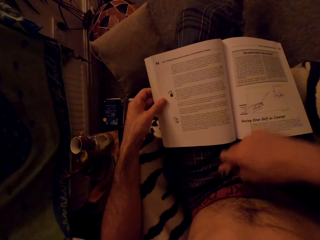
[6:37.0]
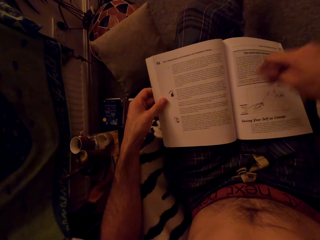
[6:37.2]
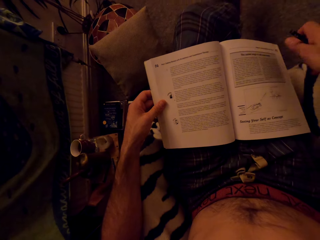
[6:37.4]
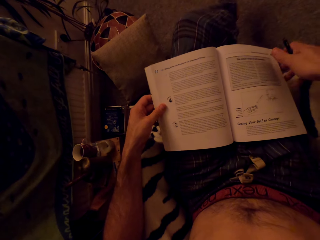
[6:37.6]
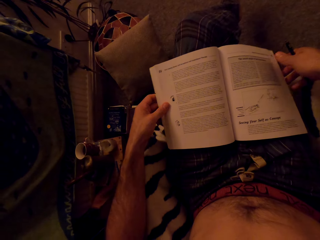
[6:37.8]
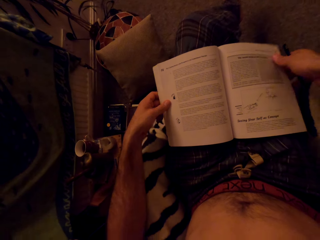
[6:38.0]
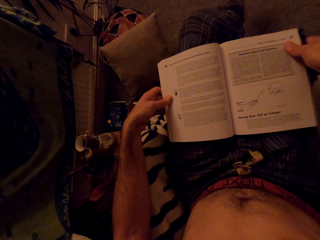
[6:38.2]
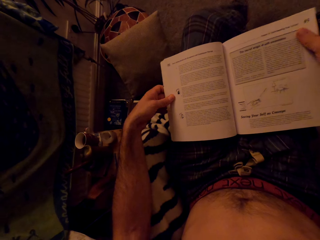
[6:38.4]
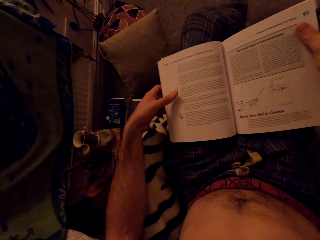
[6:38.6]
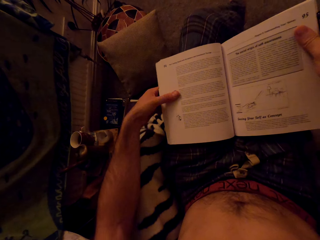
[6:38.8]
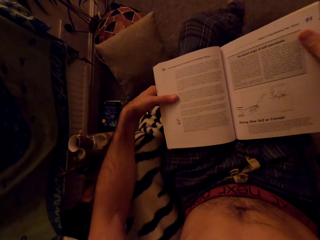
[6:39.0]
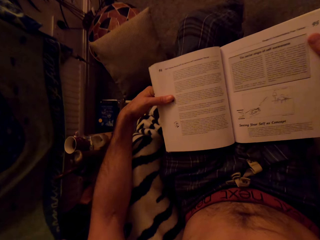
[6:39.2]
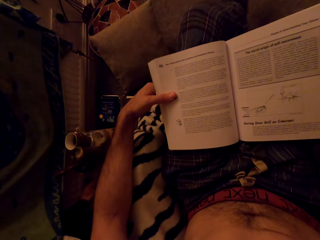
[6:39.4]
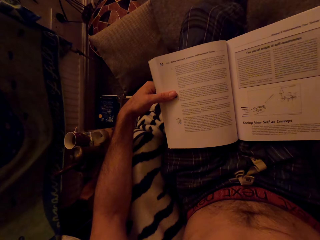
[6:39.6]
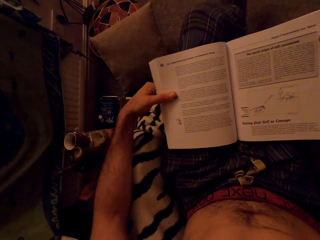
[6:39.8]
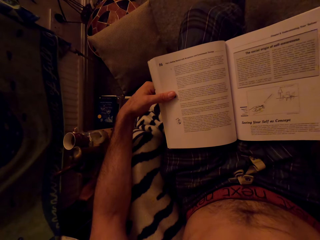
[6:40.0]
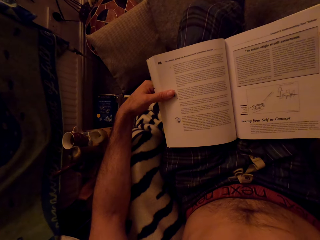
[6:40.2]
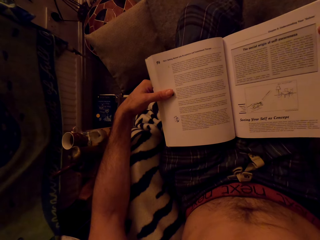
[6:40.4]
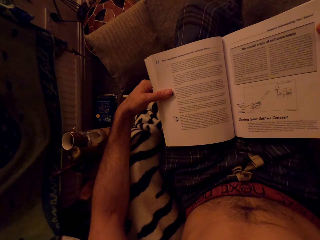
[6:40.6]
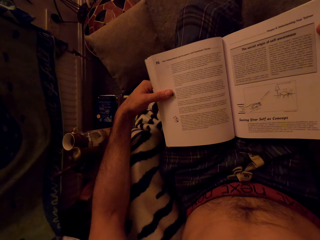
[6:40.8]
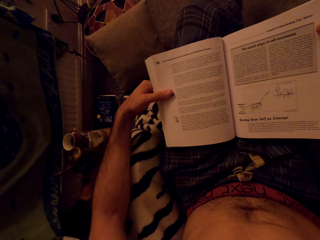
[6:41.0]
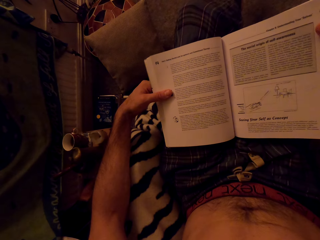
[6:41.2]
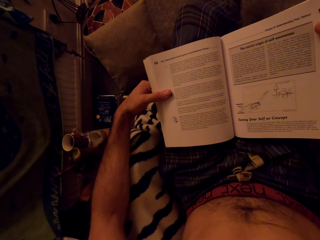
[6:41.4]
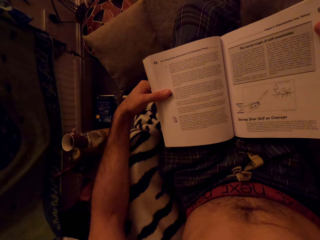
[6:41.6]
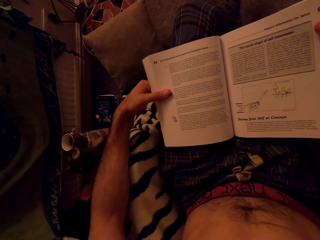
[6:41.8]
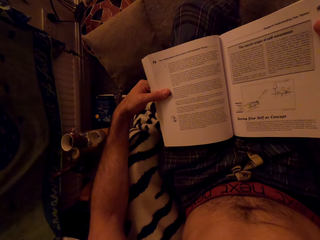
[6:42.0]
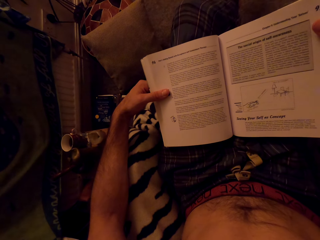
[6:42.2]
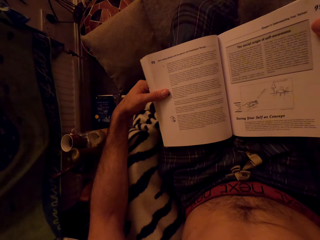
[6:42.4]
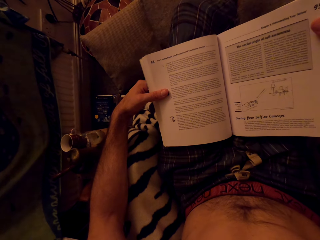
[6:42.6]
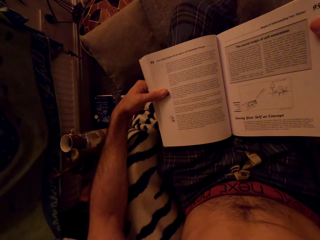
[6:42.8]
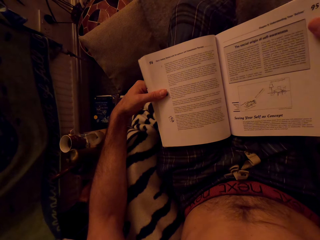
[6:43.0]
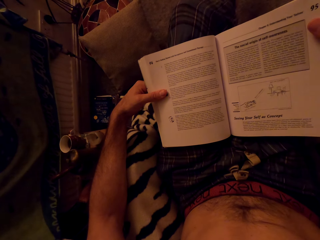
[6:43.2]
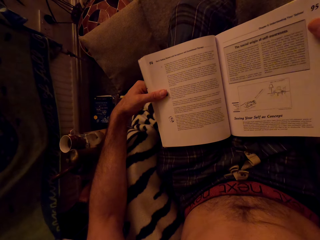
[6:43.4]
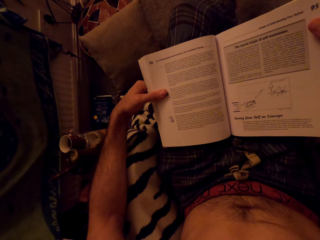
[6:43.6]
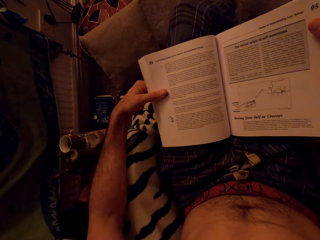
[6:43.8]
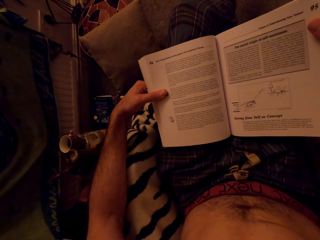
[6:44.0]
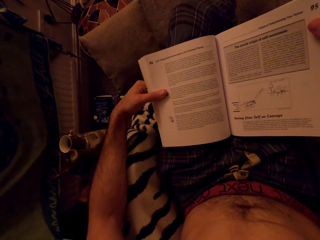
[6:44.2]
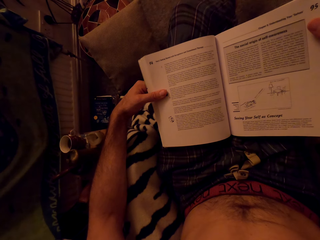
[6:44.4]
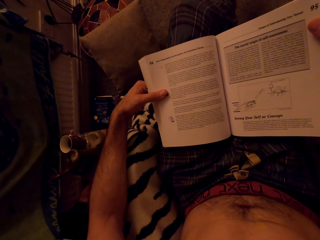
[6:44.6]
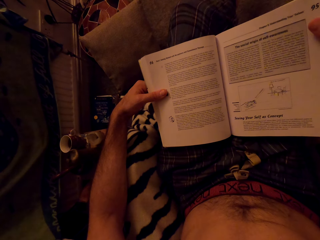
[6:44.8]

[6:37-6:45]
The camera wearer holds the book with the hands. They read the book.

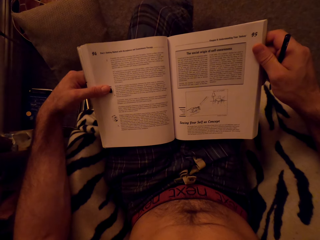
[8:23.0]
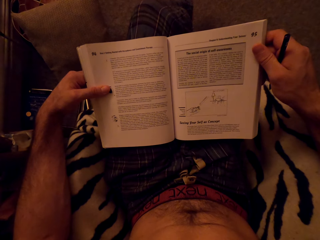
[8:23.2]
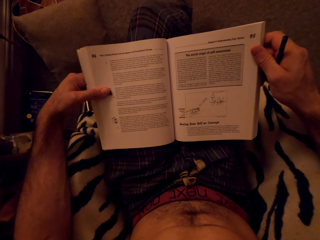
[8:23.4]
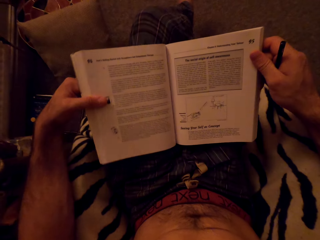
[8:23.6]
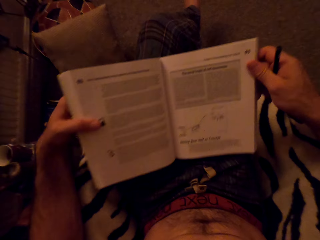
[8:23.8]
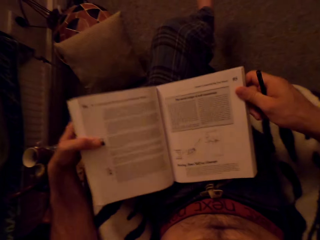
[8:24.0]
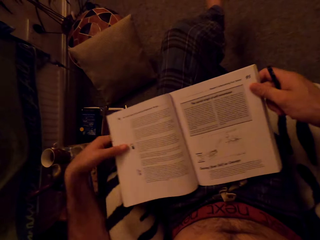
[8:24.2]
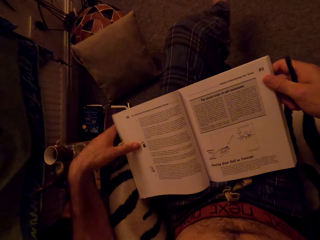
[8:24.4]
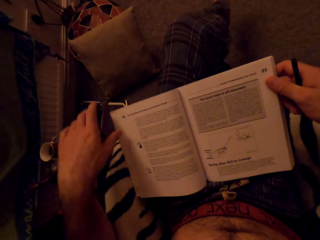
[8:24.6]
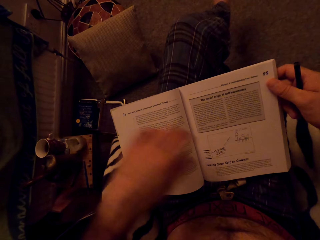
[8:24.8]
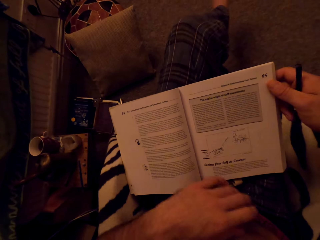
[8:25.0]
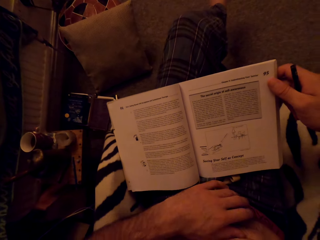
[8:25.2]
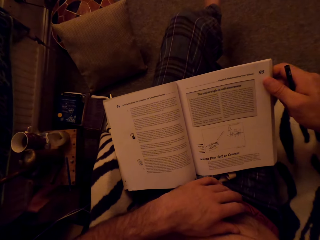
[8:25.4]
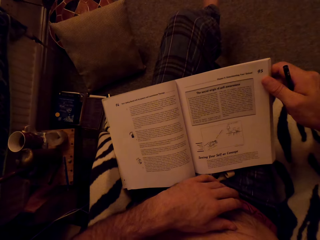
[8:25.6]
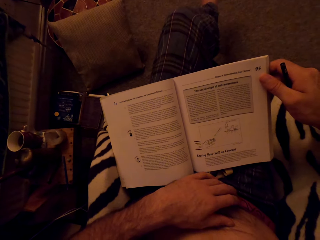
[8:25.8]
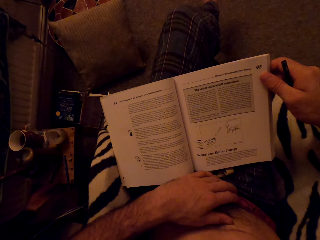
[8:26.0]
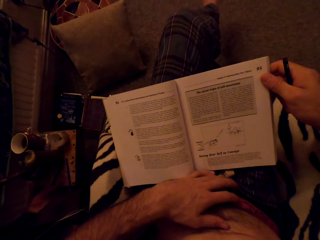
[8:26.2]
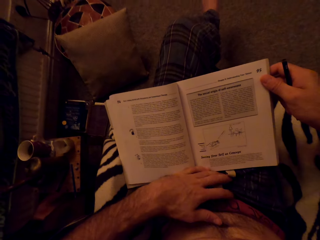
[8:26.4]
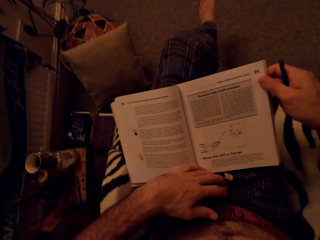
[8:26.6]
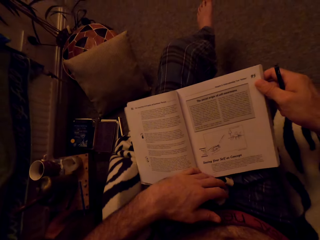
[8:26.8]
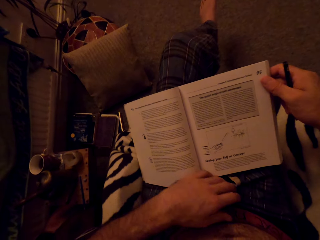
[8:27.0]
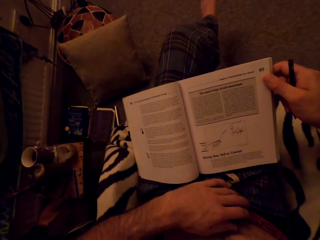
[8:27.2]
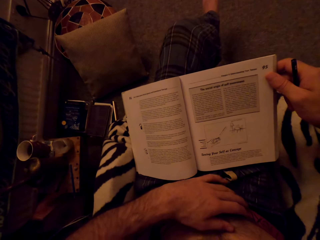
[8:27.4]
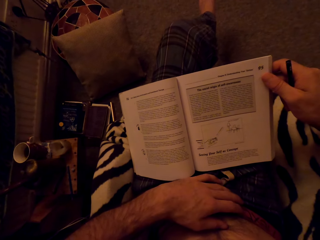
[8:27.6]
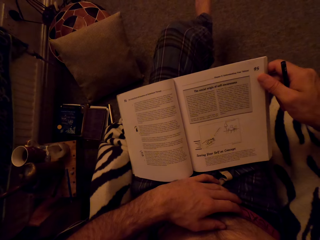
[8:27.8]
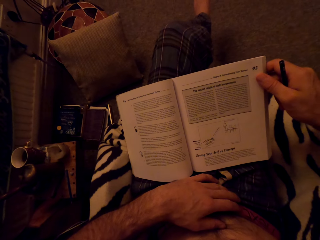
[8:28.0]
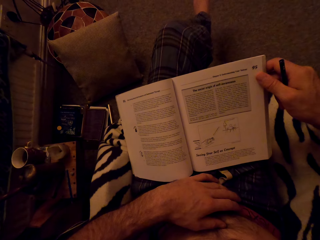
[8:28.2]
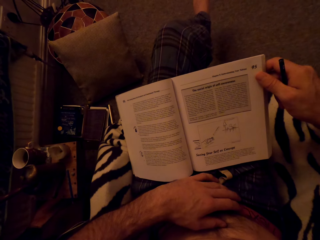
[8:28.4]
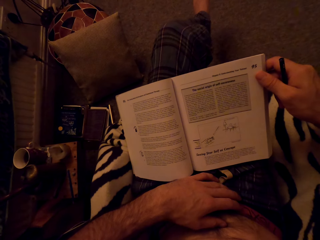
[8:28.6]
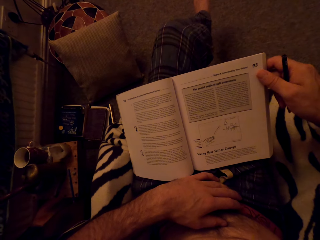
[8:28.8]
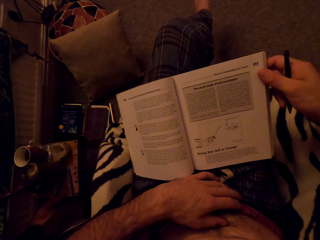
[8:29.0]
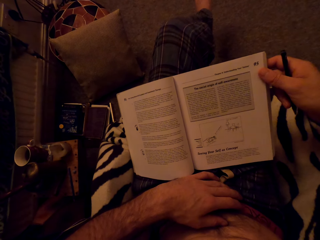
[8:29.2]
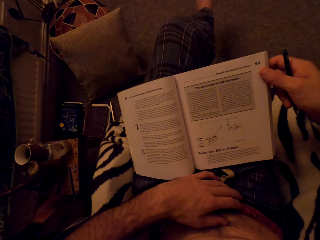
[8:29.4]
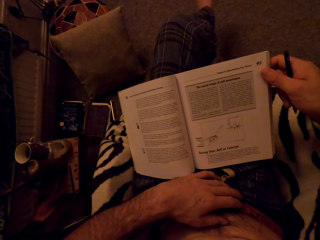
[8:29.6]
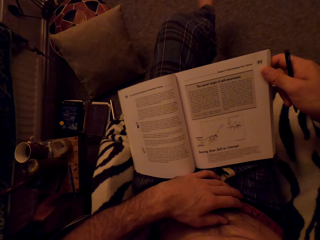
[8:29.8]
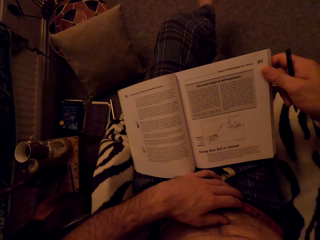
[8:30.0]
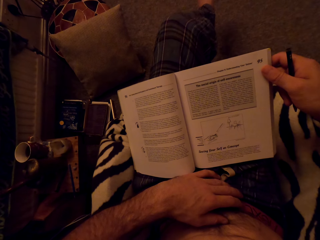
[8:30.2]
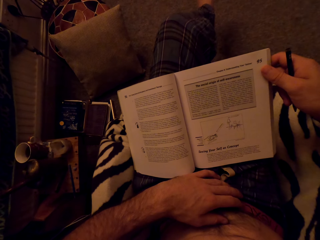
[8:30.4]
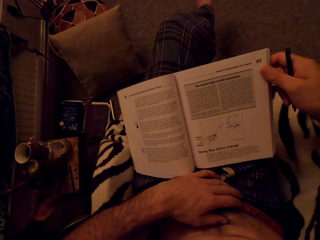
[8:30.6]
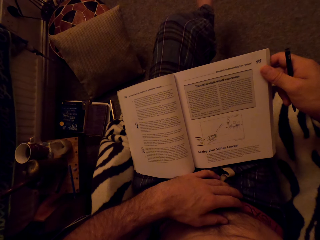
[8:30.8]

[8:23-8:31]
The camera wearer puts the book on the lap. They put the hand beside the book. They read the book.

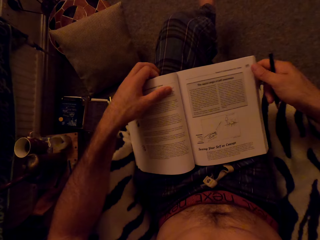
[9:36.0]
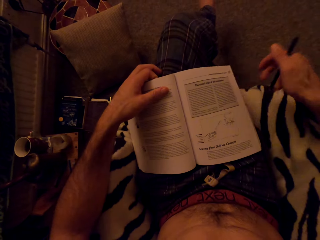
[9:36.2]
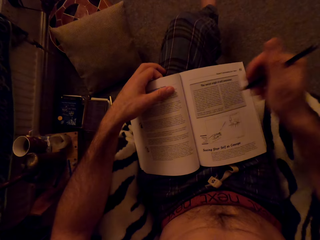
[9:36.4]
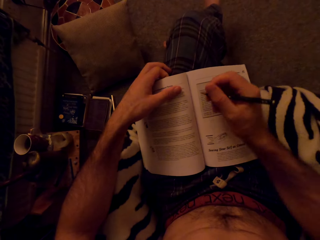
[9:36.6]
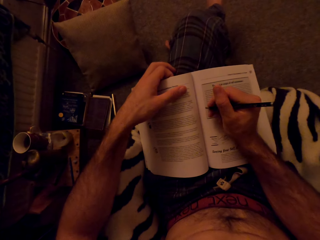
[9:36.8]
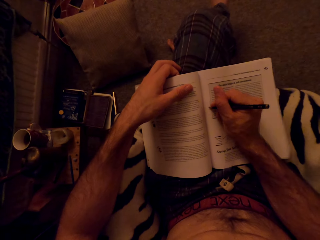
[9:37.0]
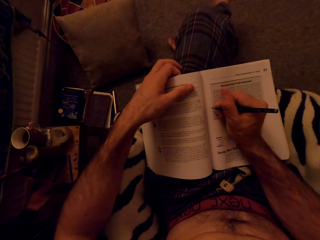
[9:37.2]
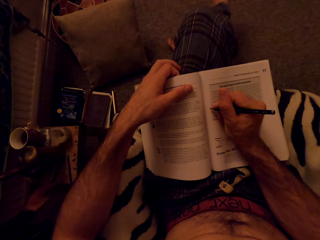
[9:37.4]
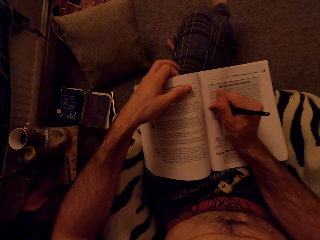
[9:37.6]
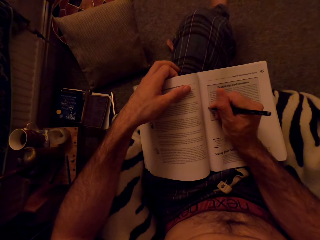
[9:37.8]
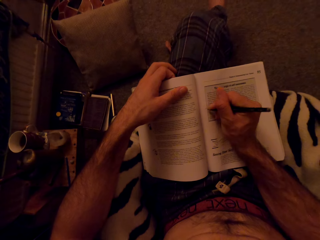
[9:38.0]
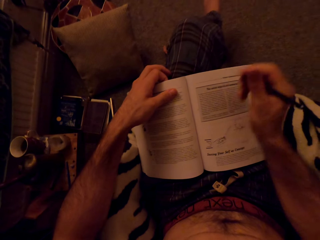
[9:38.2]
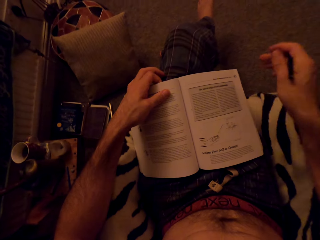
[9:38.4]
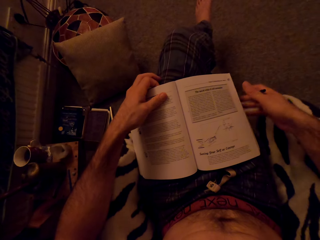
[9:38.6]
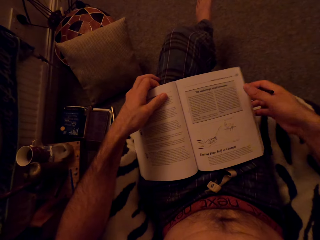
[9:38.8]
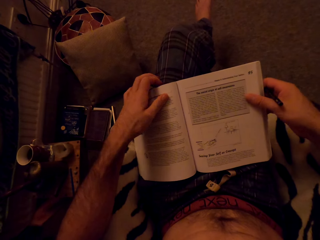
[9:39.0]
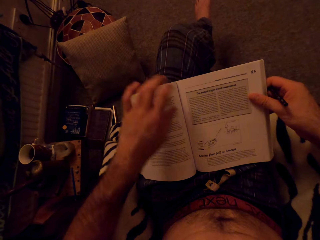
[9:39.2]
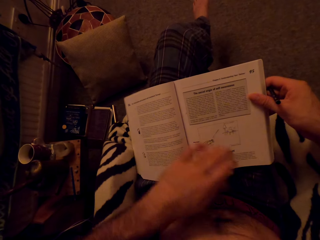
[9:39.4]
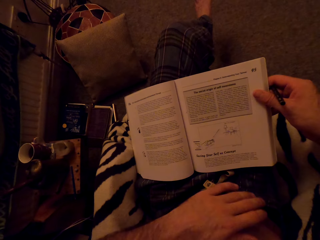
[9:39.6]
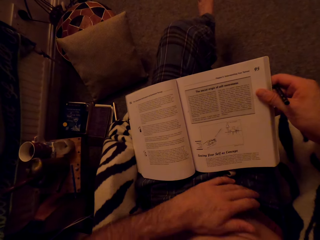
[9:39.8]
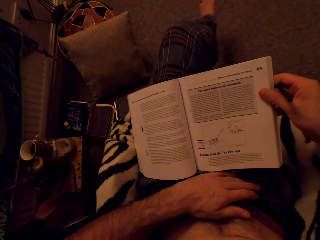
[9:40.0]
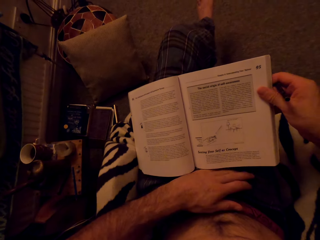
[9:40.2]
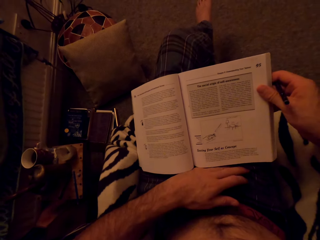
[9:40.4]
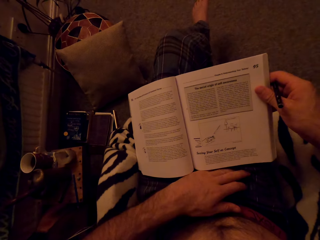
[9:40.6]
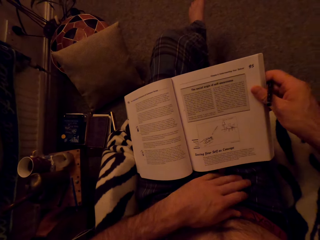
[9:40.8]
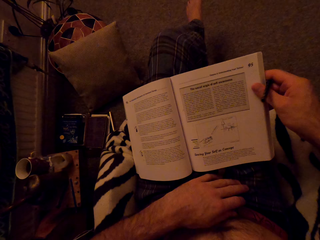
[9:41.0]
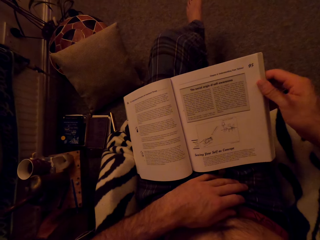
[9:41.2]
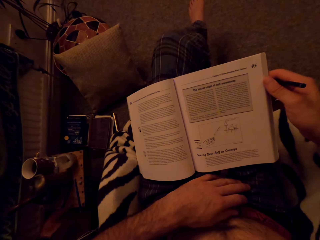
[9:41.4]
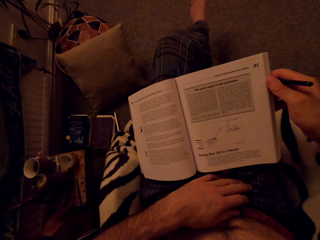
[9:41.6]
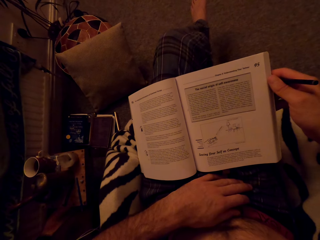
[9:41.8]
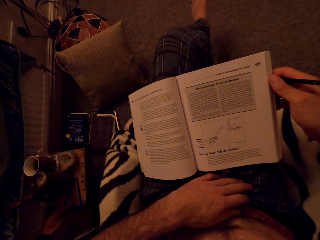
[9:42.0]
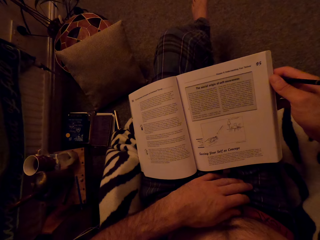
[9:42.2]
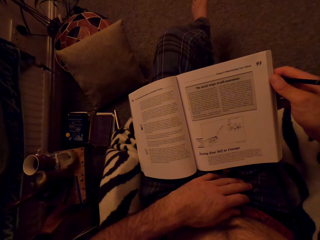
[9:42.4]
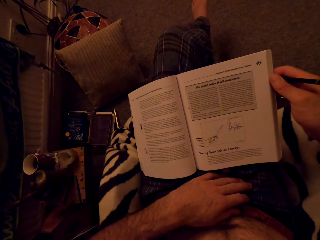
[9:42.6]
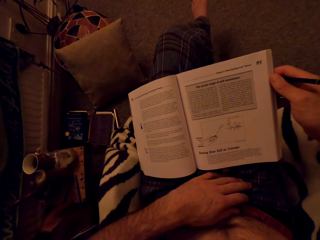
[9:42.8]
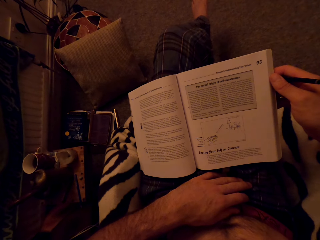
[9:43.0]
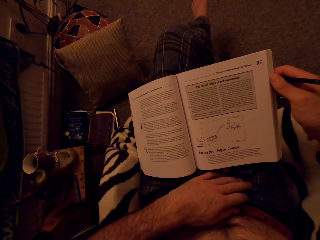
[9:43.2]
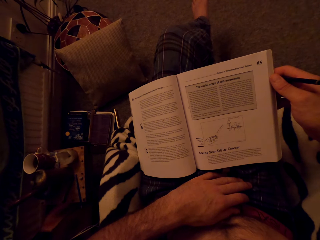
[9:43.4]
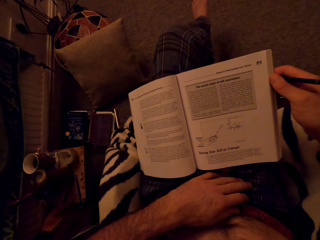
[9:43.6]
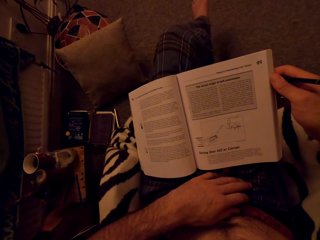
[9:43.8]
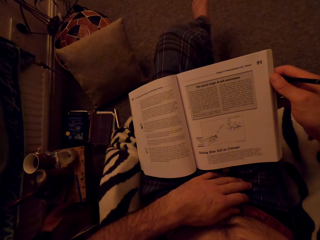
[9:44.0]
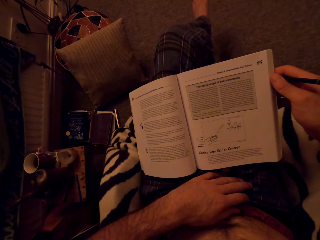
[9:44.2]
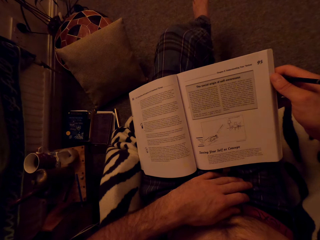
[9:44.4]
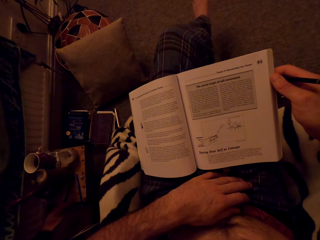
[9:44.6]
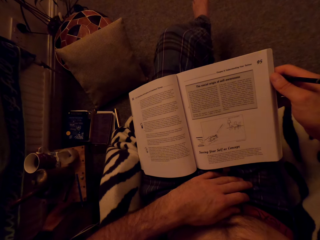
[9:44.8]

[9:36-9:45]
The camera wearer writes on the book with a pencil. They read the book.
